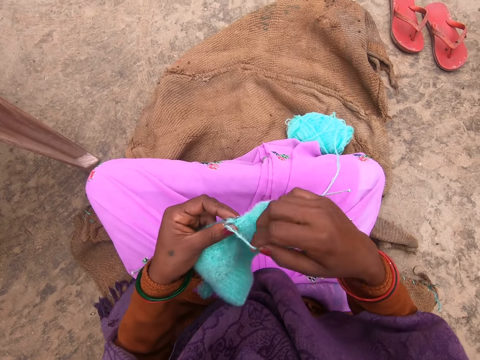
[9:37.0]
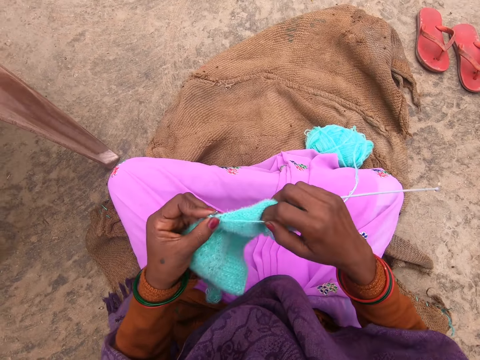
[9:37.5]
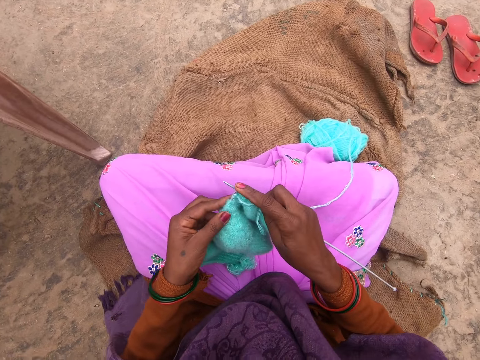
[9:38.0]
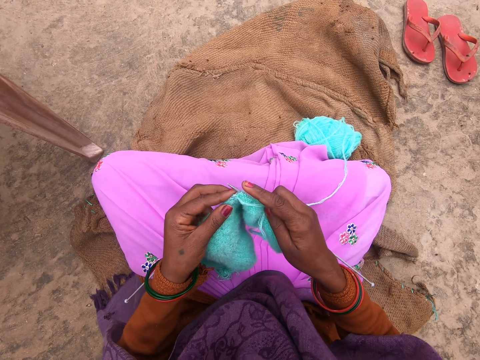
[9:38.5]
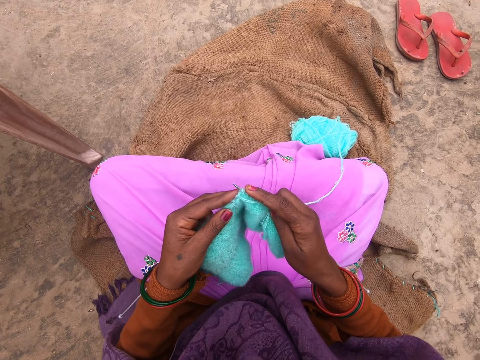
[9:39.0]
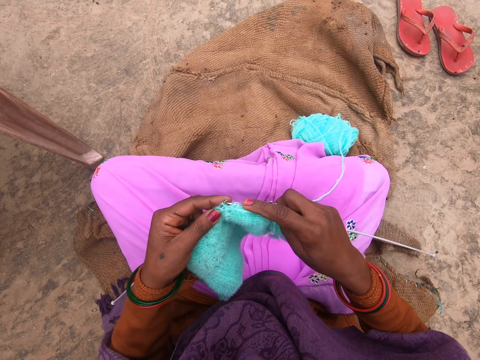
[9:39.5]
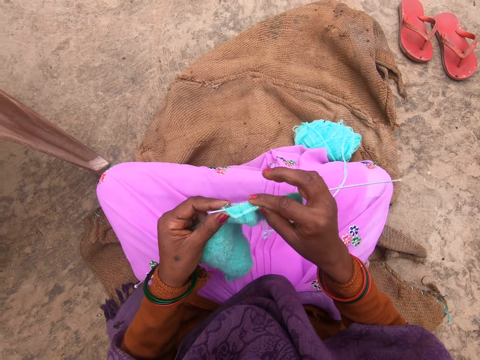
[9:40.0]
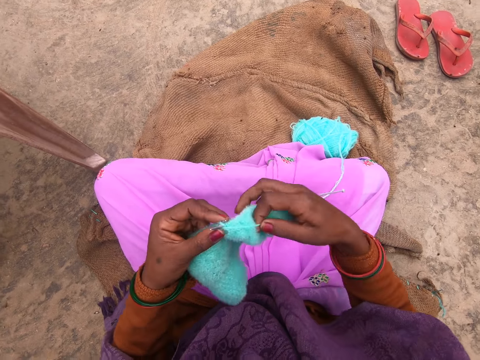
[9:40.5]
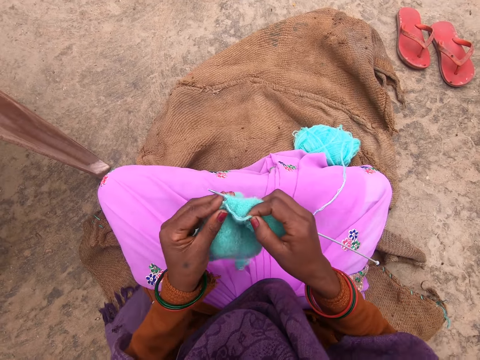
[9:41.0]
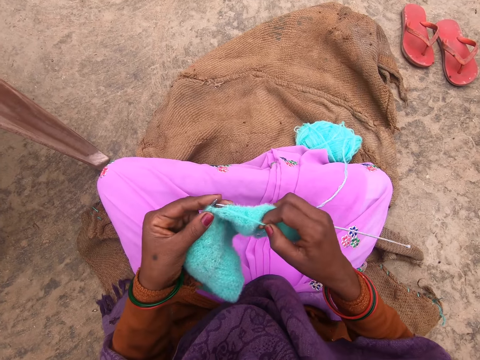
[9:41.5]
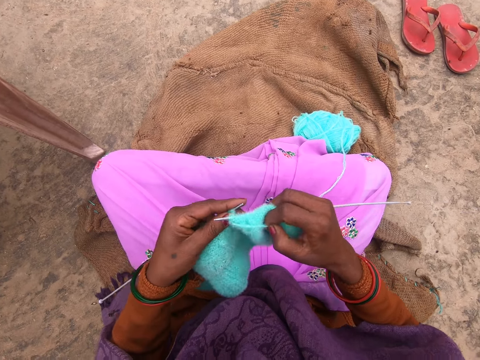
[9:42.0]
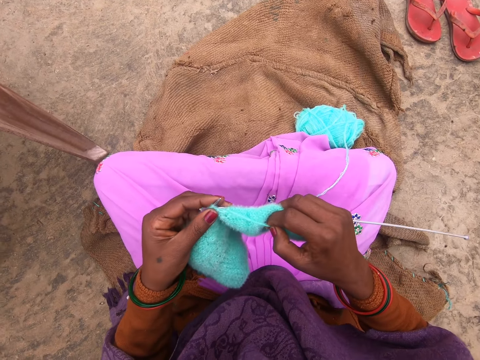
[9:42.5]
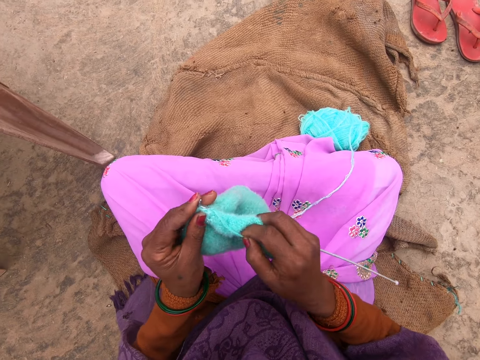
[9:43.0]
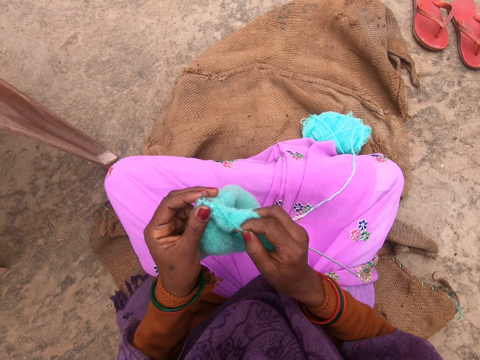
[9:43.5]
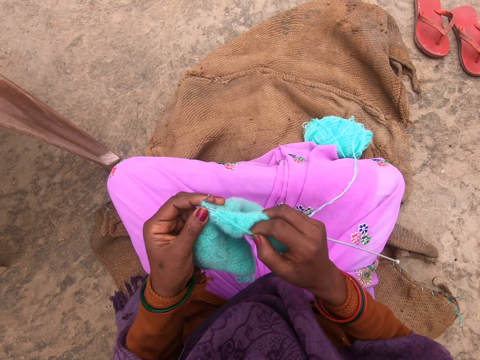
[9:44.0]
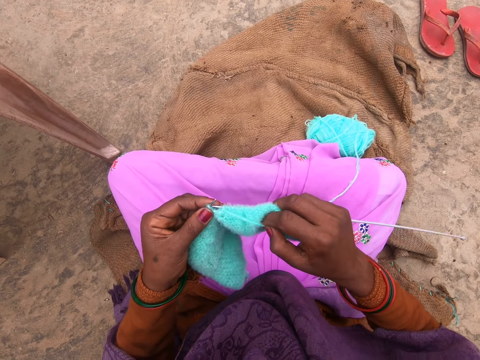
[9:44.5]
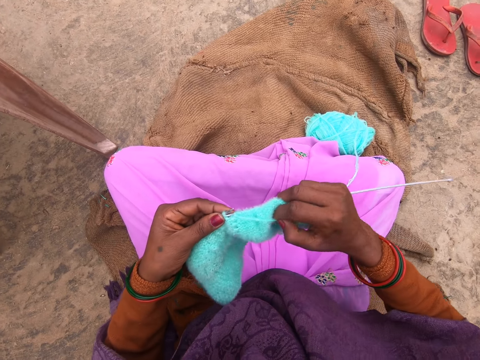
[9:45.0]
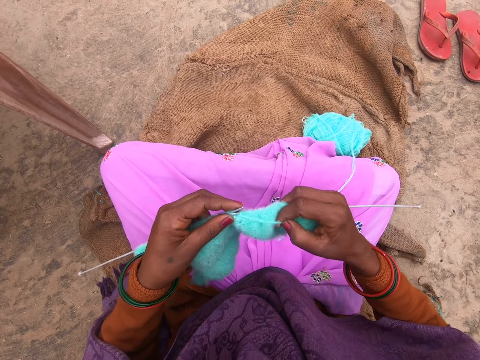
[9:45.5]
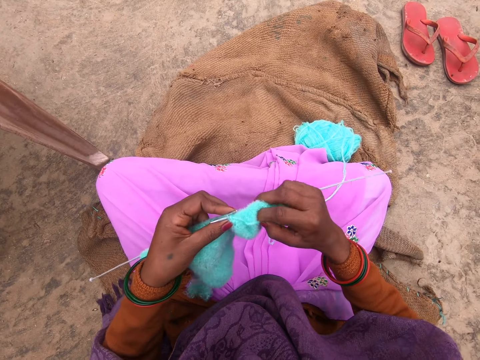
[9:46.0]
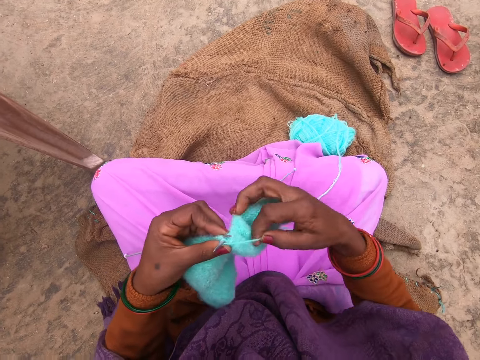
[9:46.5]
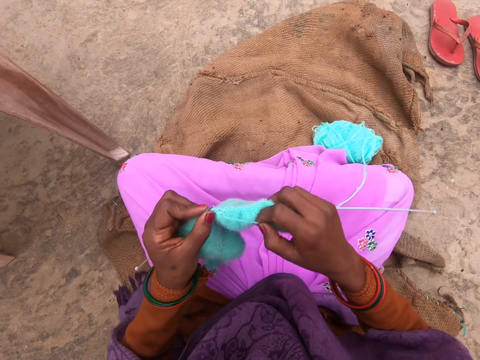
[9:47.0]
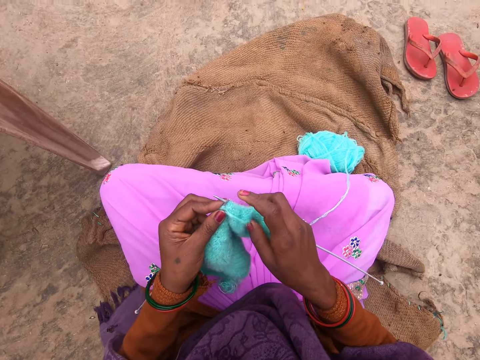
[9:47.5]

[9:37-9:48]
The camera wearer rolls the yarn around a knitting needle. They knit the fabric with the knitting needles. They roll the yarn around a knitting needle. They knit the fabric with the knitting needles. They roll the yarn around a knitting needle. They knit the fabric with the knitting needles.

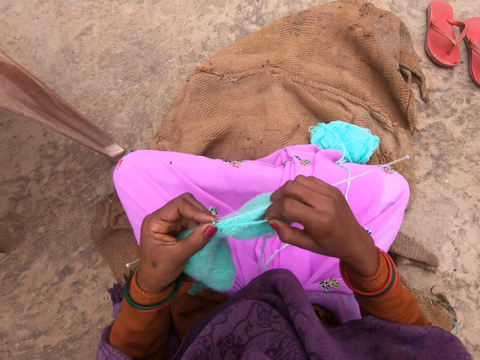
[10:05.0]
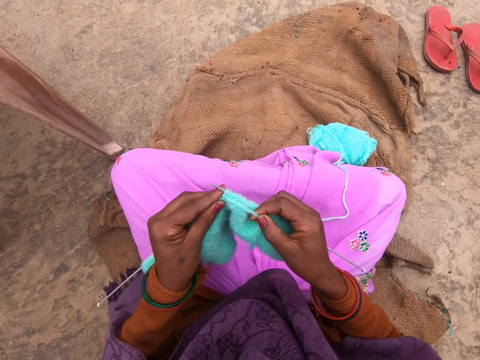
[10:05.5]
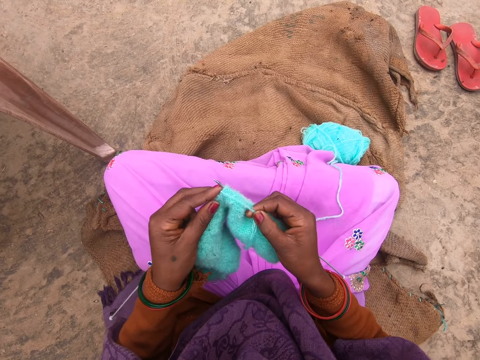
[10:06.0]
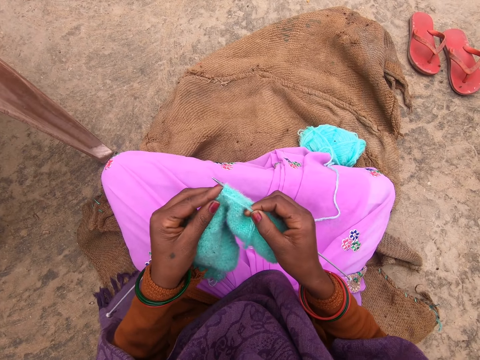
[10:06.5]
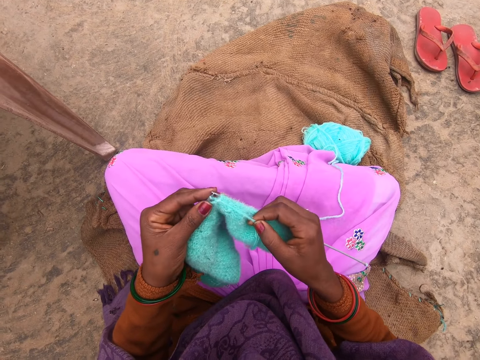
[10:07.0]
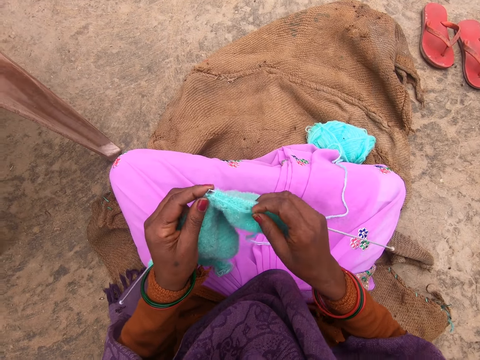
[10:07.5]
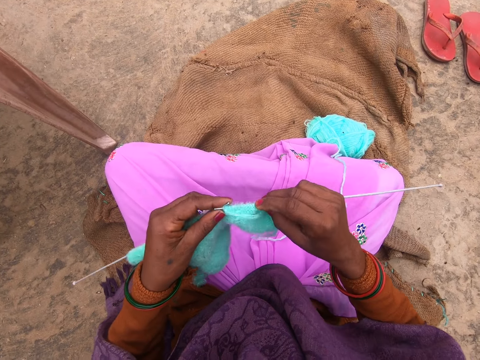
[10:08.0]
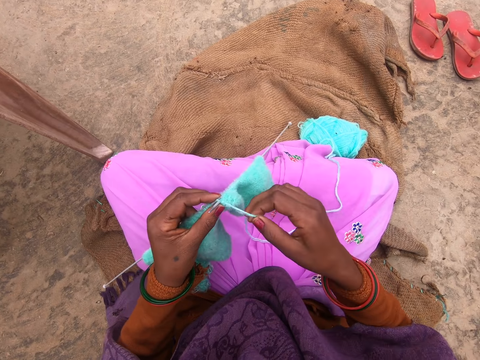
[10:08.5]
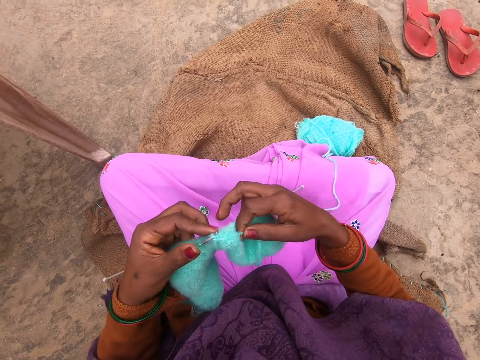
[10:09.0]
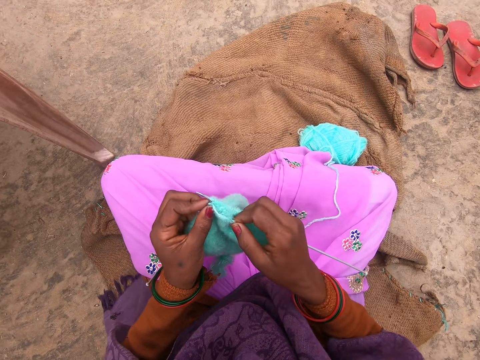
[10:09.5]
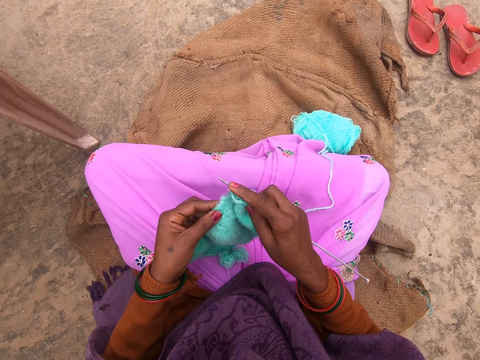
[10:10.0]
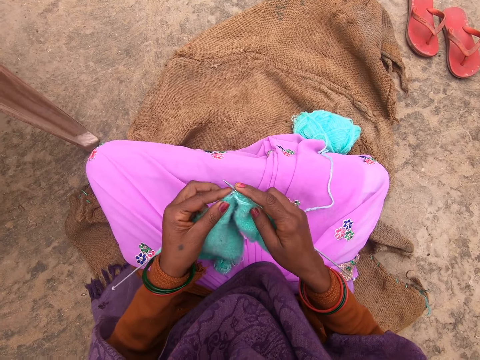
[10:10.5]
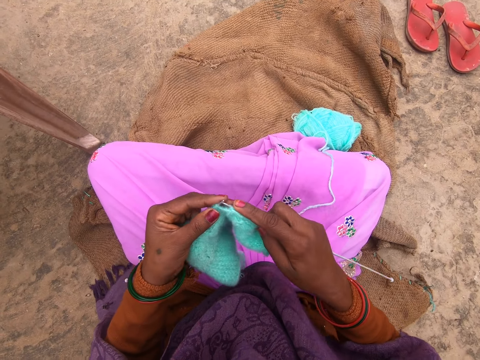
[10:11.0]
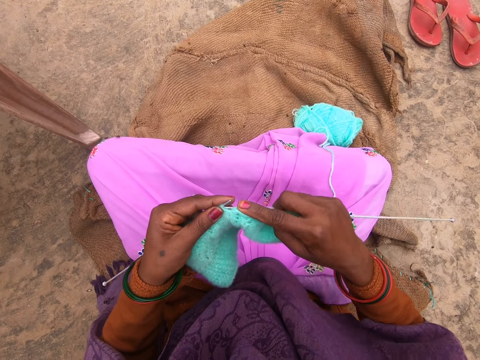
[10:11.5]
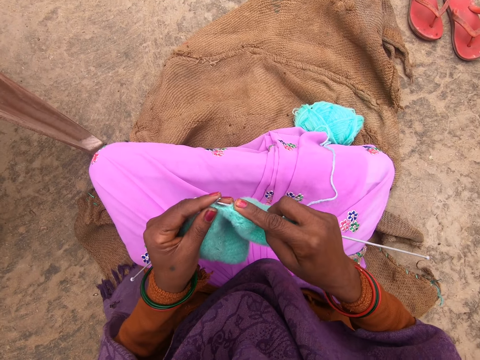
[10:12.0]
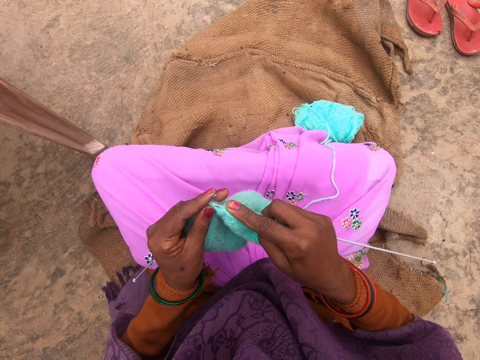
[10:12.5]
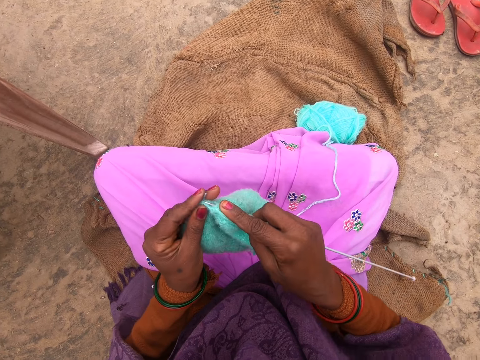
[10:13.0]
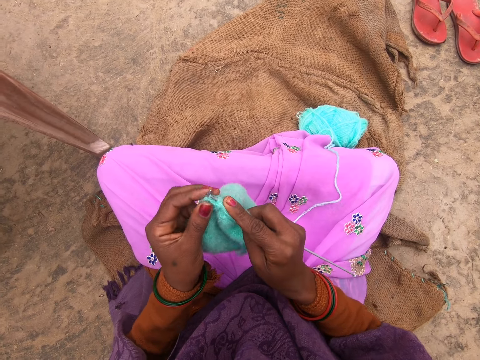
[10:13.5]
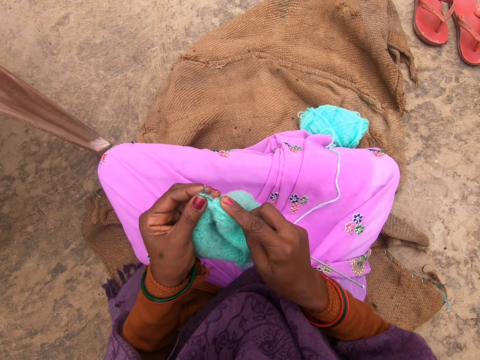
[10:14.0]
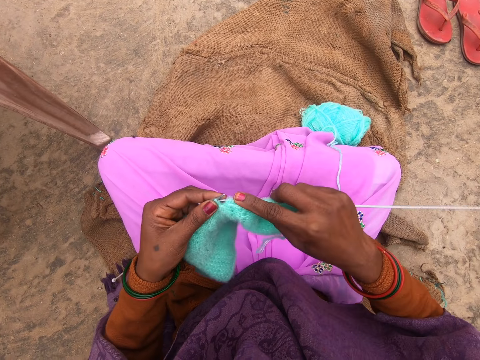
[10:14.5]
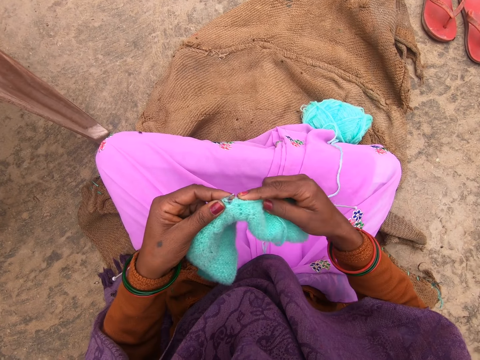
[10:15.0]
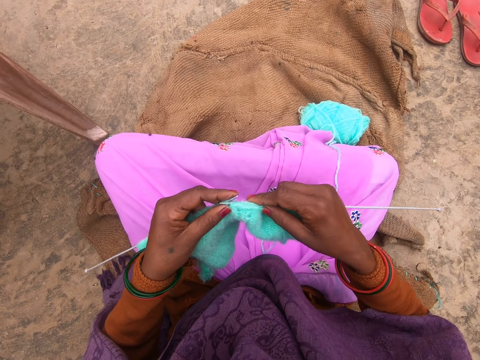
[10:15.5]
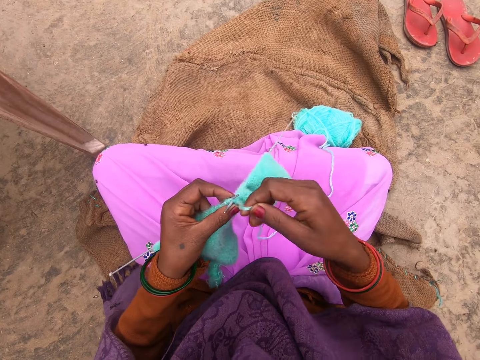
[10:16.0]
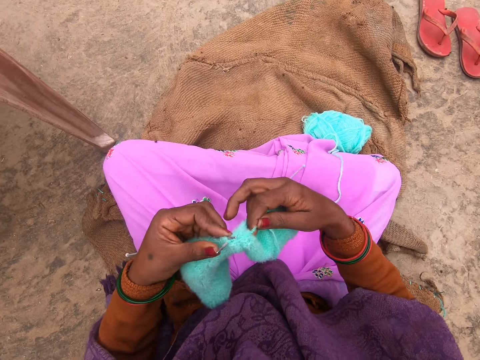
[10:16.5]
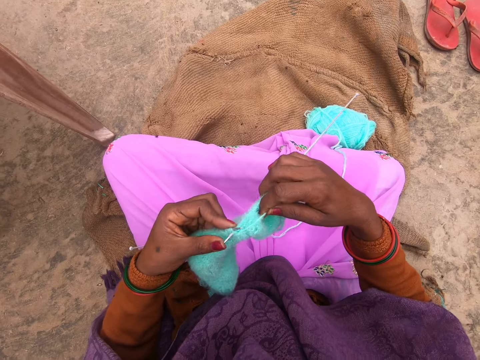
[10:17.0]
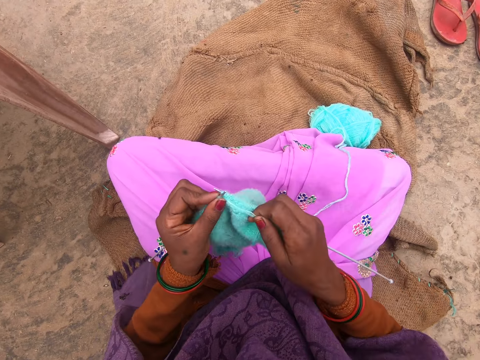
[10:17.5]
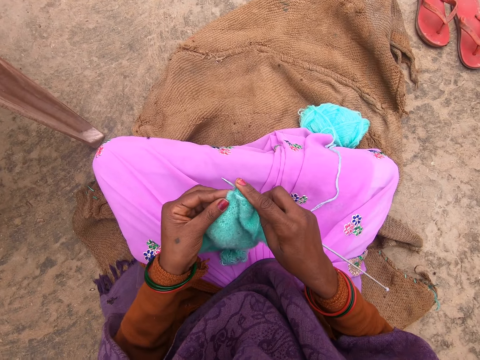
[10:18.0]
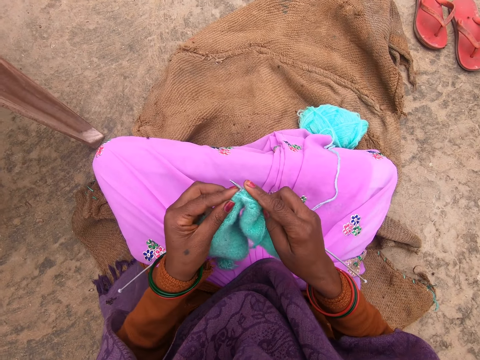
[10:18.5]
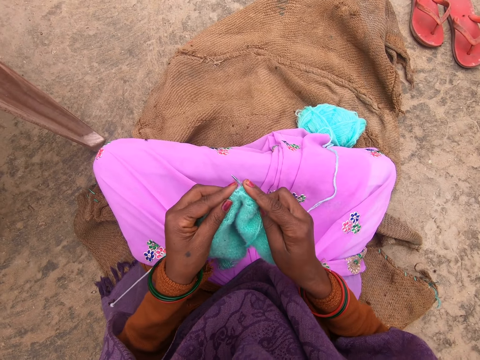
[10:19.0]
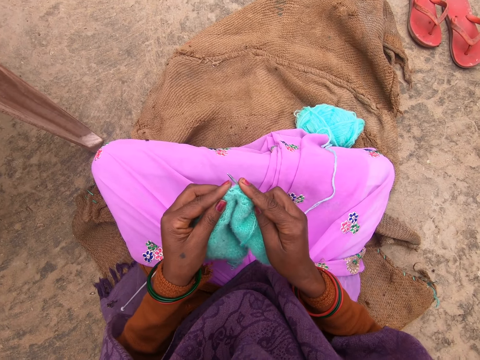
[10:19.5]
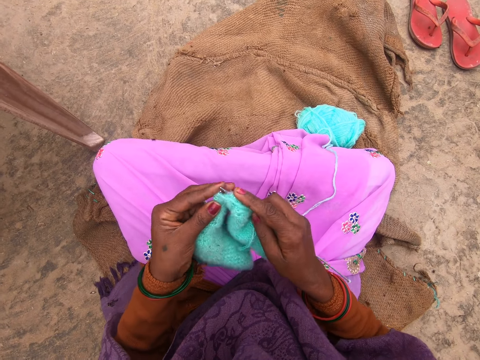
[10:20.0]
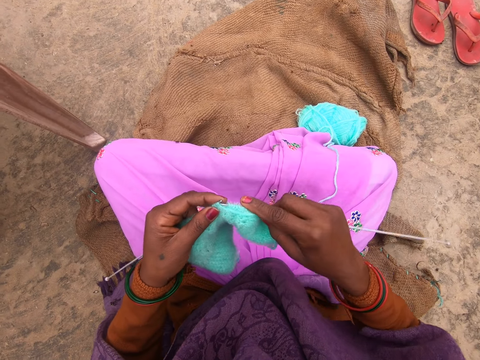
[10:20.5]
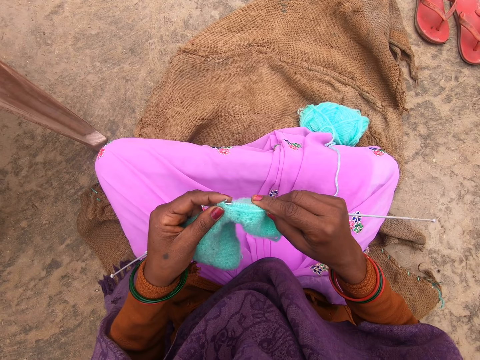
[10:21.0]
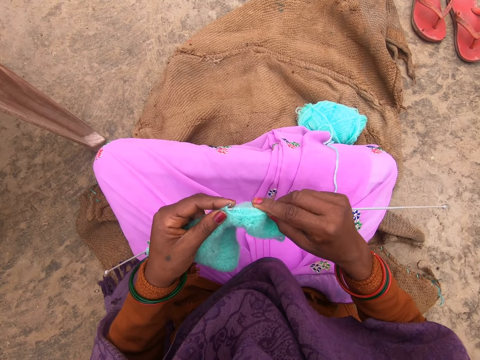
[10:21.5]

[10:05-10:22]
The camera wearer rolls the thread on straight needles. They knit the fabric with the knitting needles. They roll the yarn around a knitting needle. They knit the fabric with the knitting needles. They roll the yarn around a knitting needle. They knit the fabric with the knitting needles.
